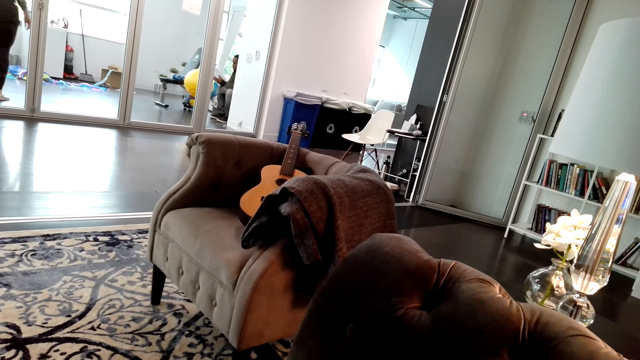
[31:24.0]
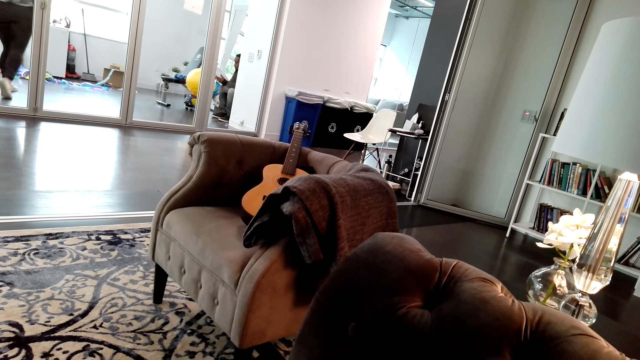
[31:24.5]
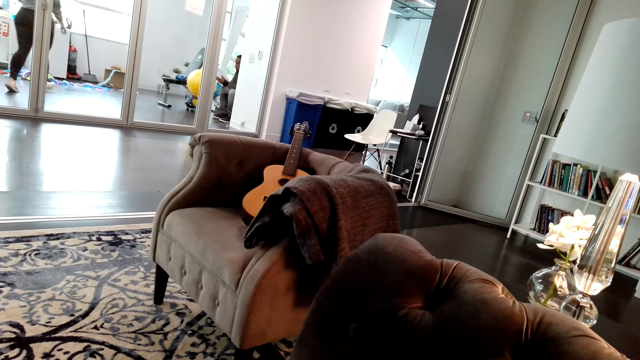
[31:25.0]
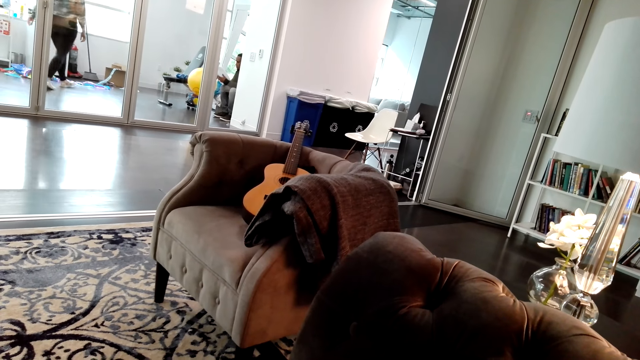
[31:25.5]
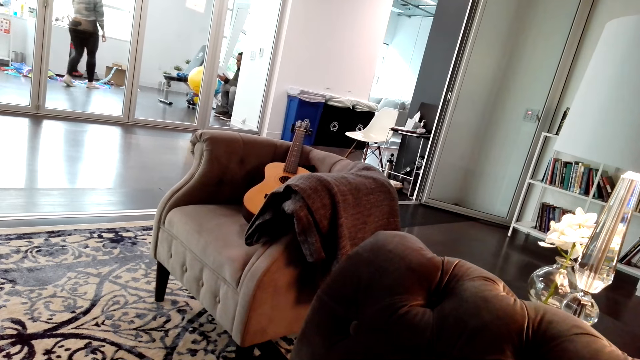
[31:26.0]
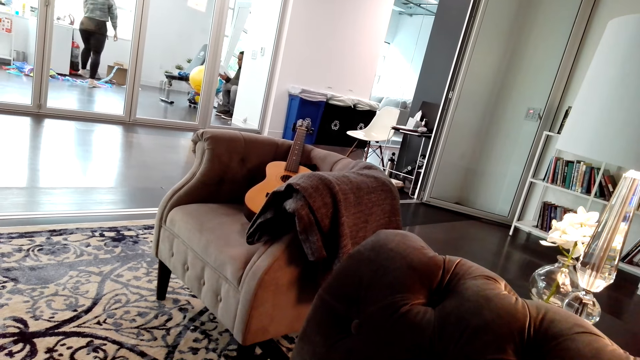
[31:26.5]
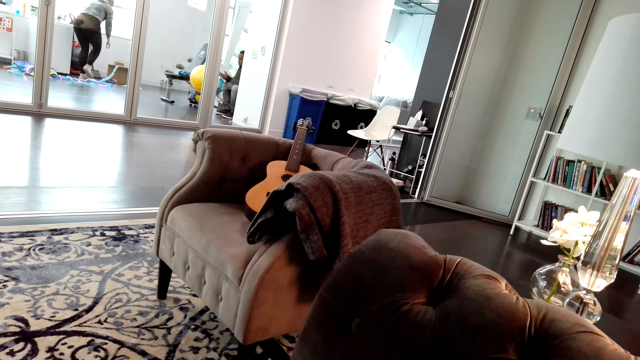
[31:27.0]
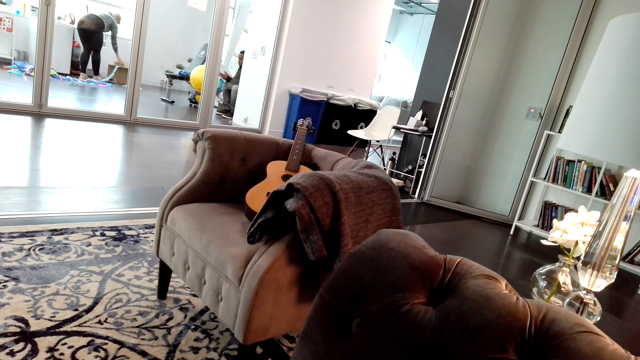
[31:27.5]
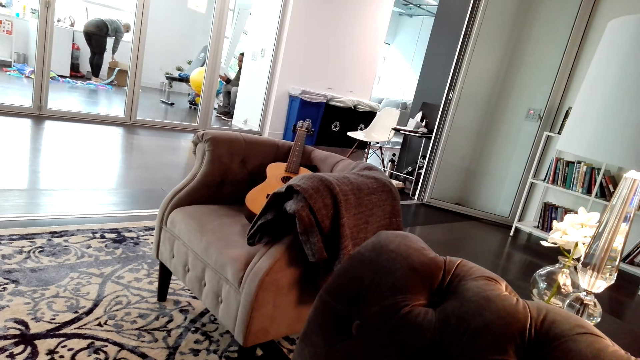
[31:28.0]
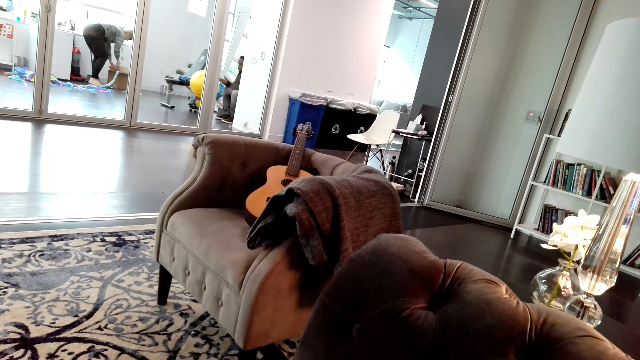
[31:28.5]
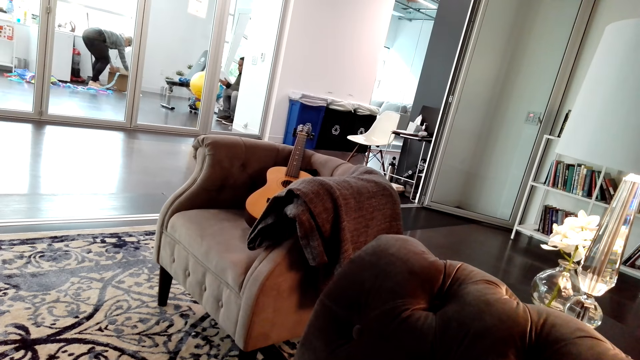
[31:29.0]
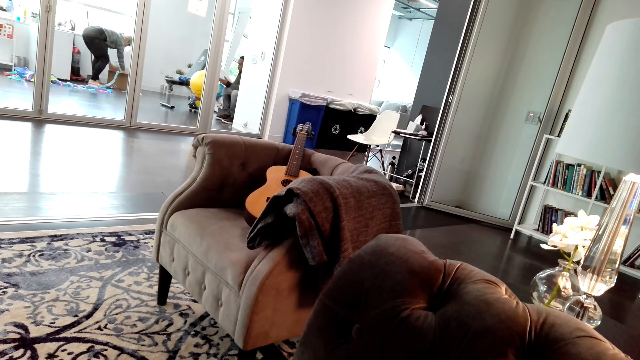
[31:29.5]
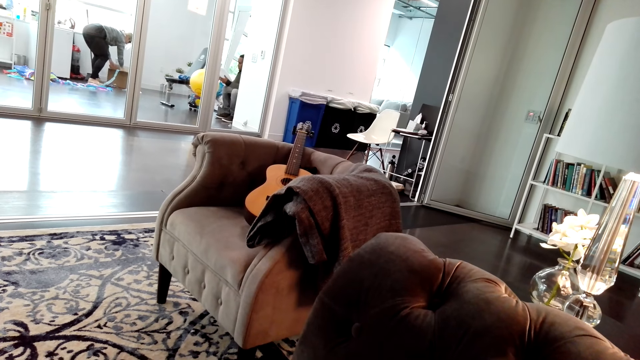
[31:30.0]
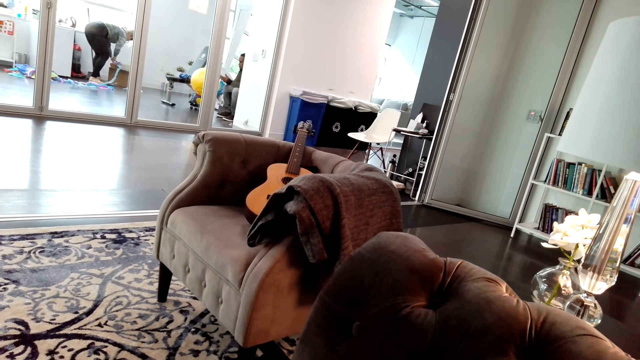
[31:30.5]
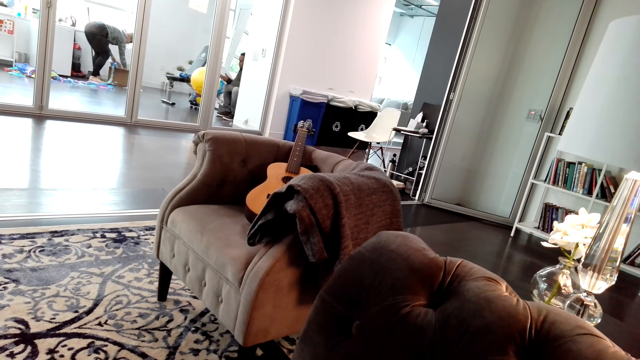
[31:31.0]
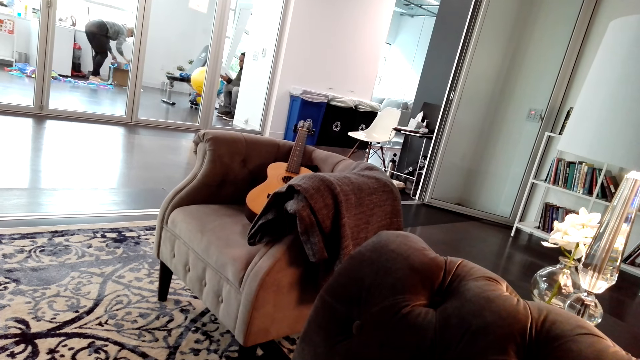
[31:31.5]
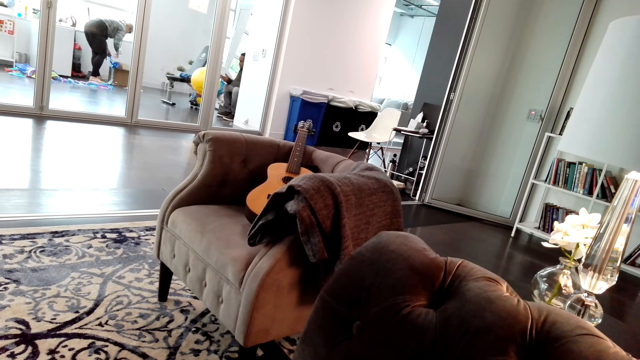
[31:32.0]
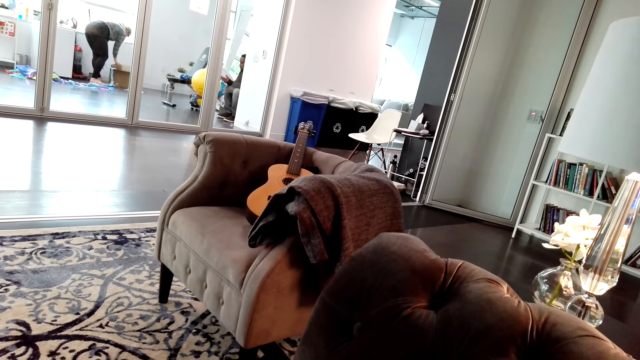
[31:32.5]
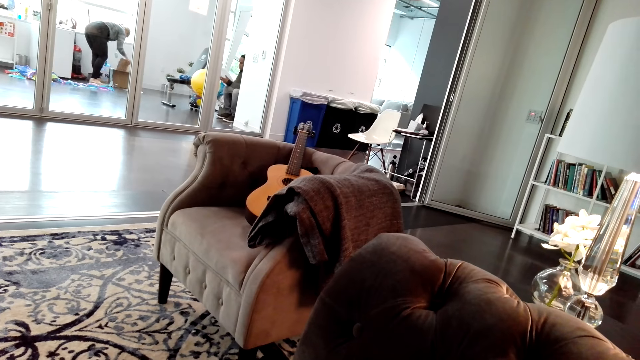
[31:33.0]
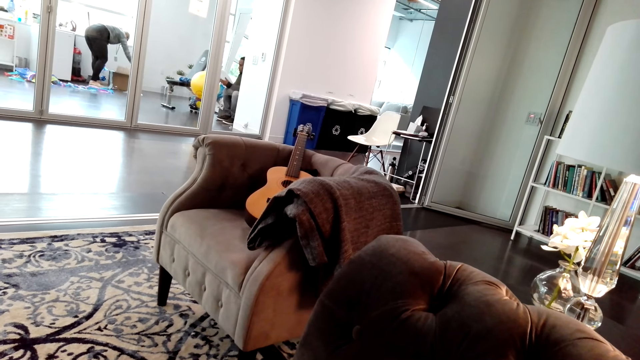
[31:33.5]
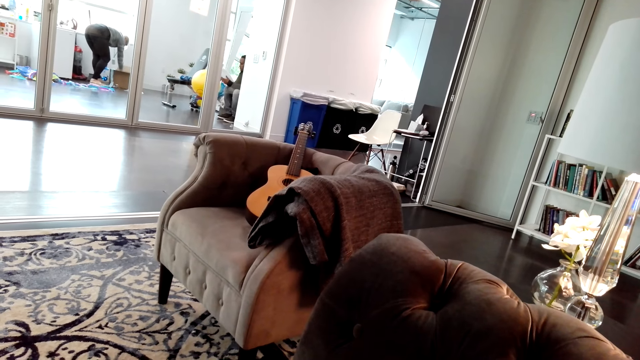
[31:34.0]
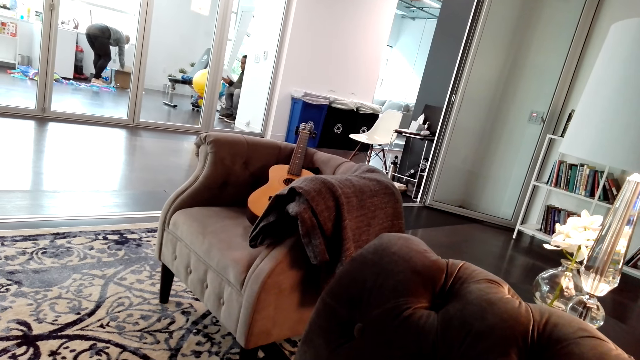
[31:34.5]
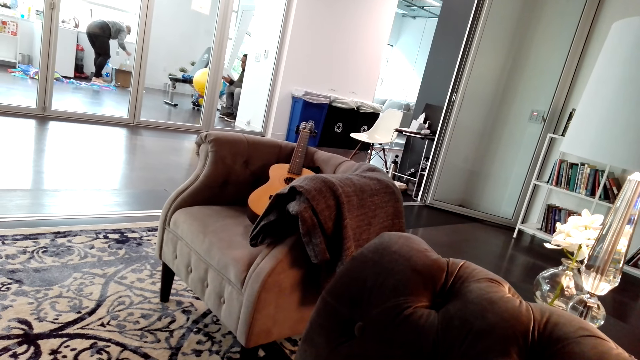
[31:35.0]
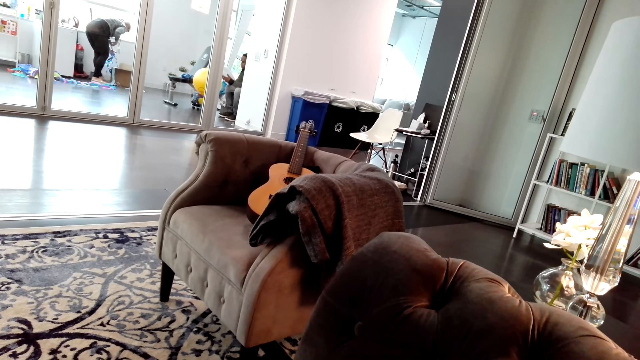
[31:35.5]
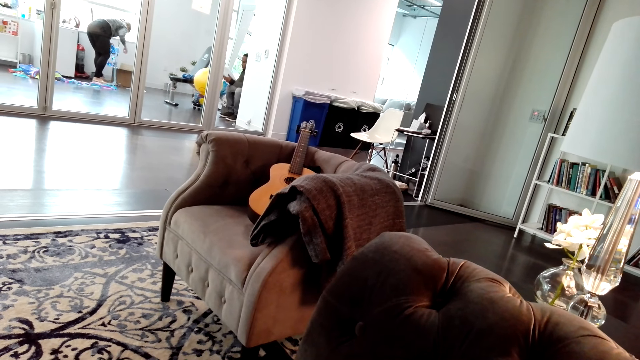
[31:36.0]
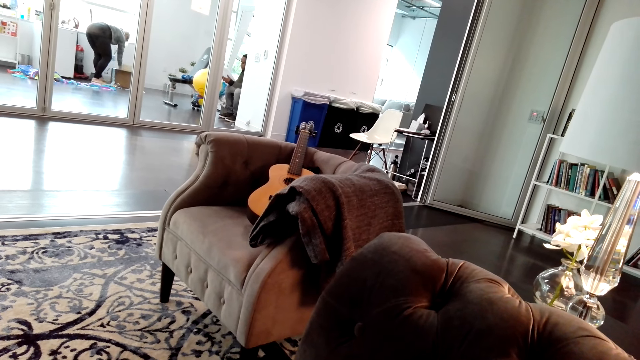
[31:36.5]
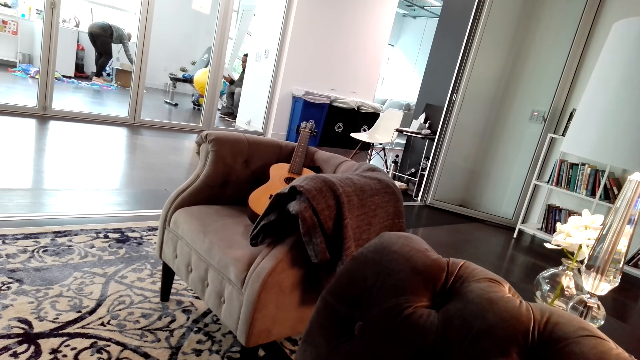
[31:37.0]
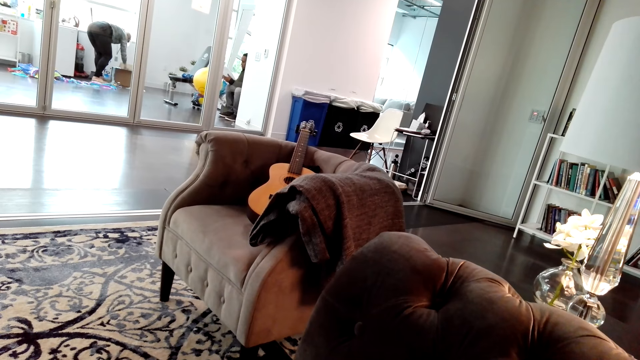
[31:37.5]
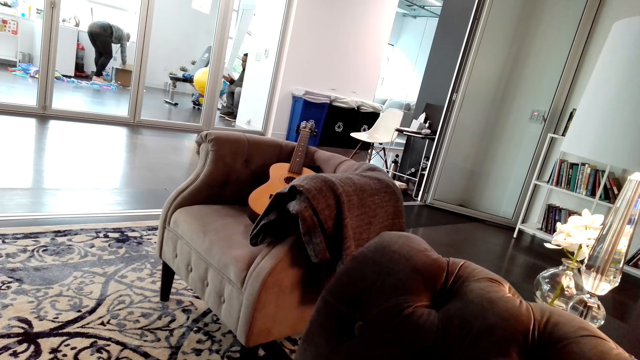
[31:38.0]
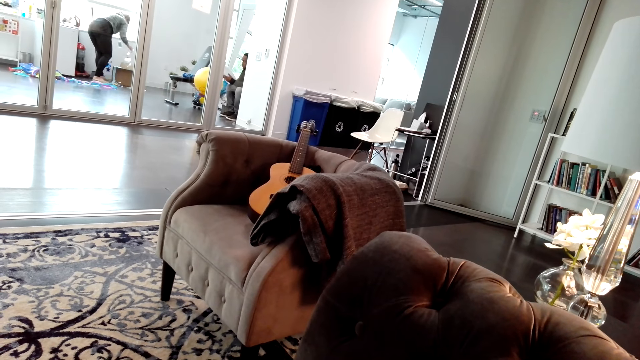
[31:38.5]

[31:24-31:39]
The camera wearer talks with a person through the phone. The person talks with the camera wearer.

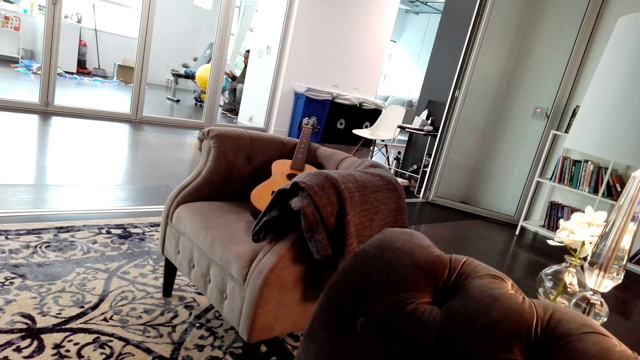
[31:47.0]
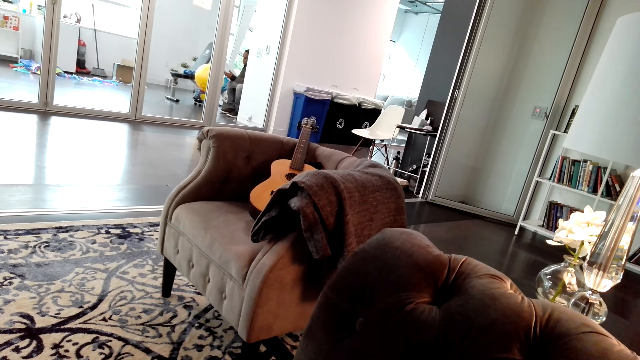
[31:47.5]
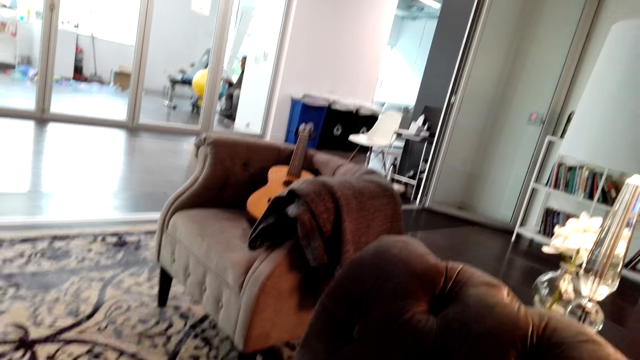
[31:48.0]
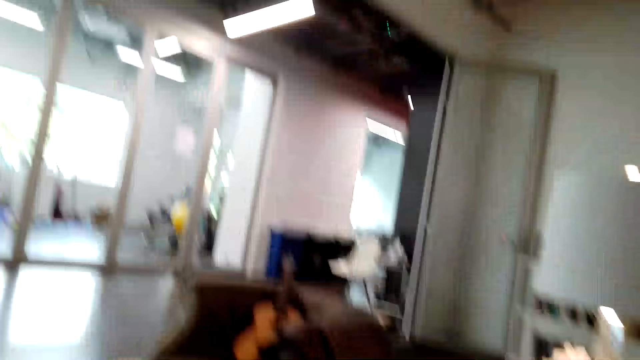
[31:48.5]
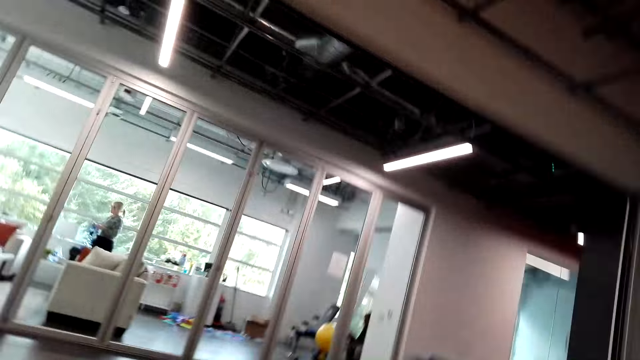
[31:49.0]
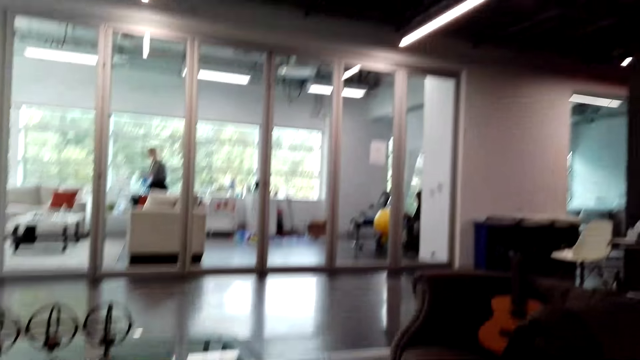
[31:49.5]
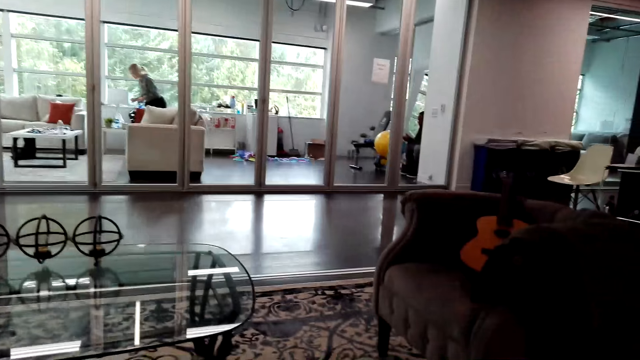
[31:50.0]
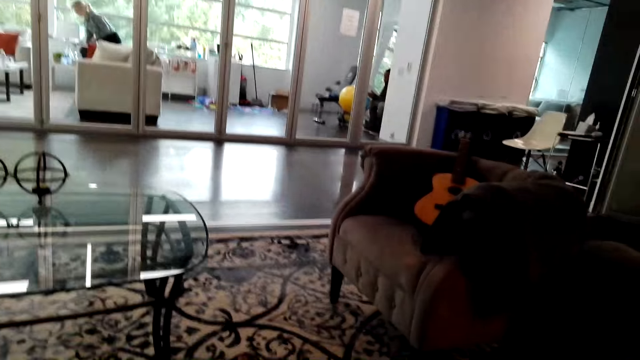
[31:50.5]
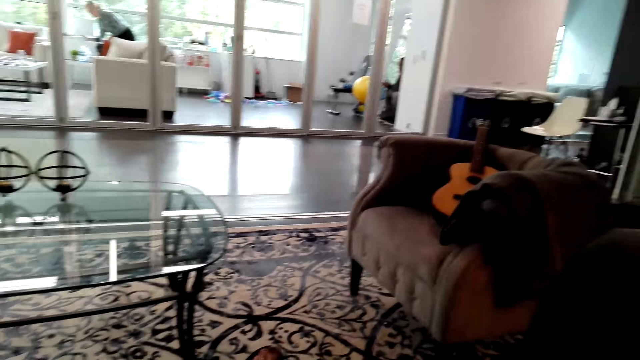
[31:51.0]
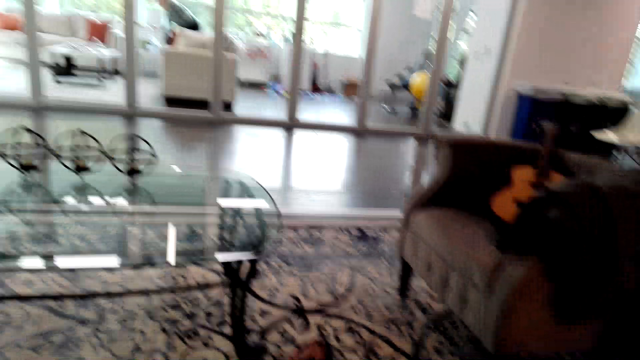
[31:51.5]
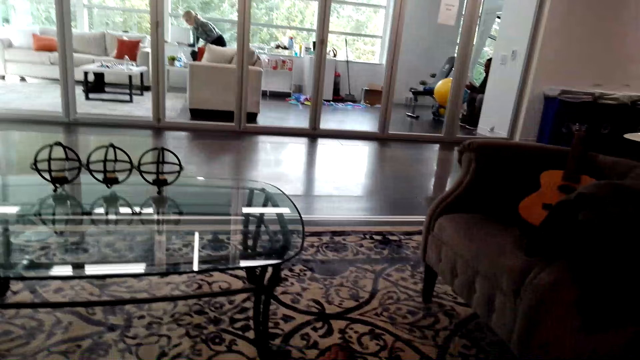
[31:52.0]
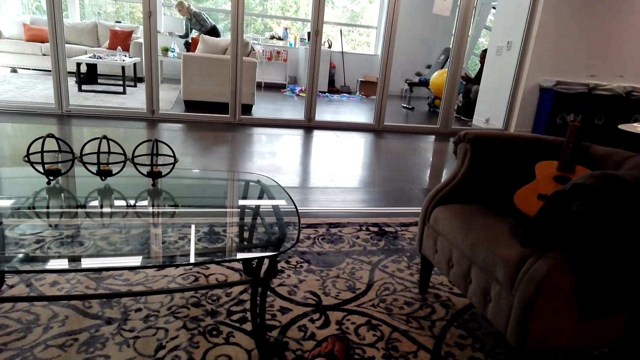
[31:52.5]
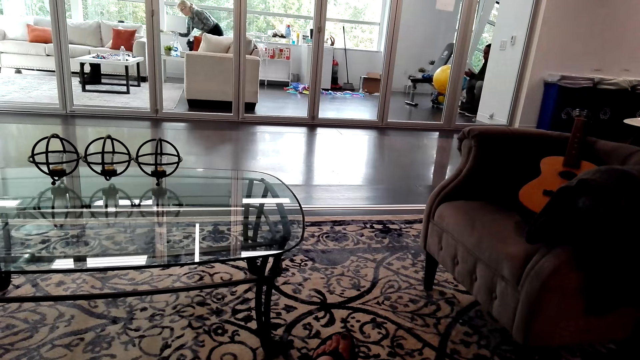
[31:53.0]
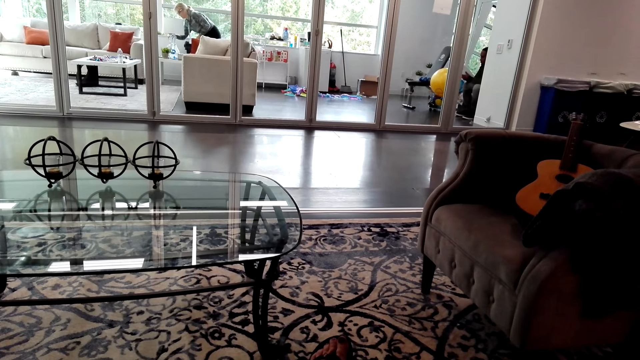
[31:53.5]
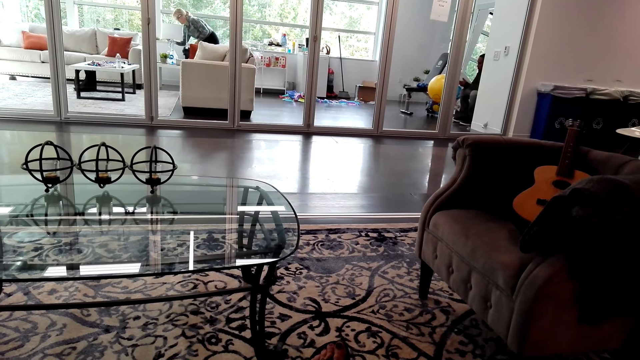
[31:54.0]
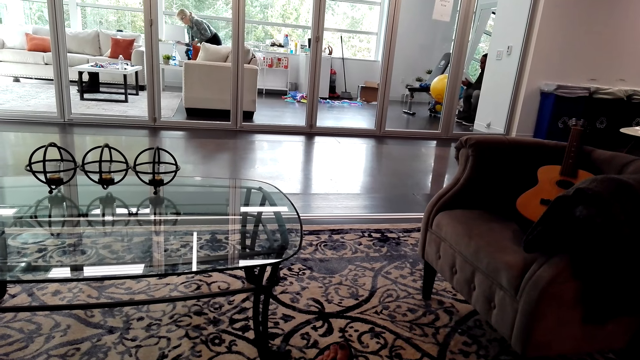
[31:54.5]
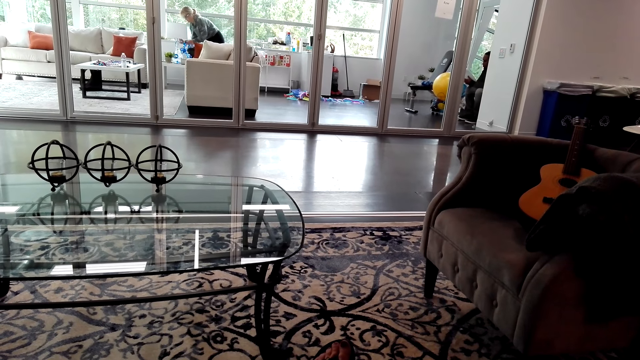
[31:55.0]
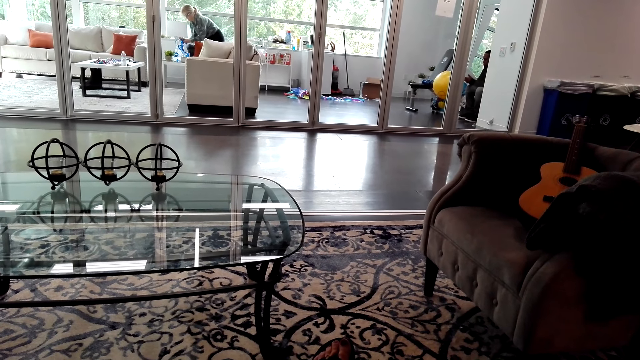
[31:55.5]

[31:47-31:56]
A lady walks around with the decorations. The lady puts the decorations on the lamp.
